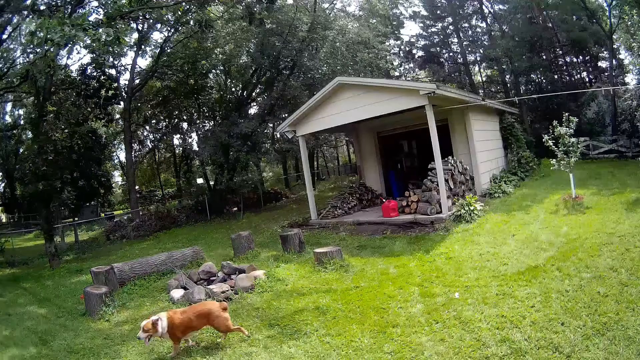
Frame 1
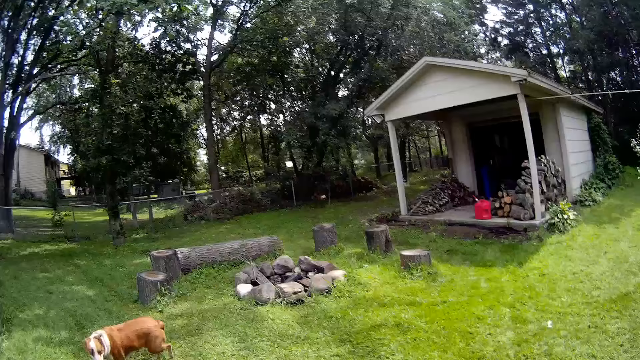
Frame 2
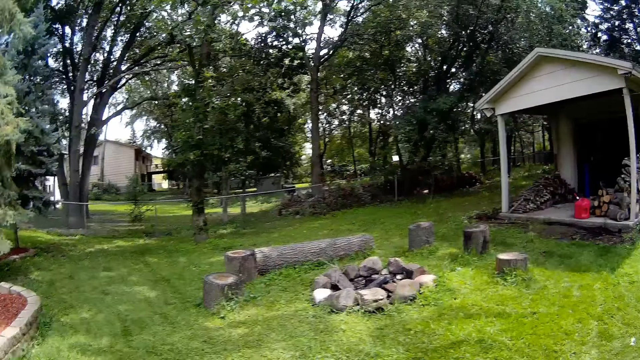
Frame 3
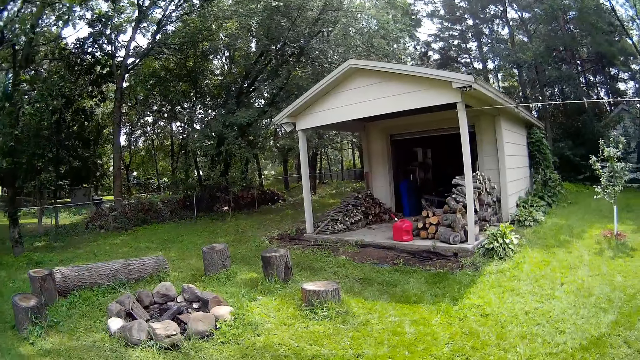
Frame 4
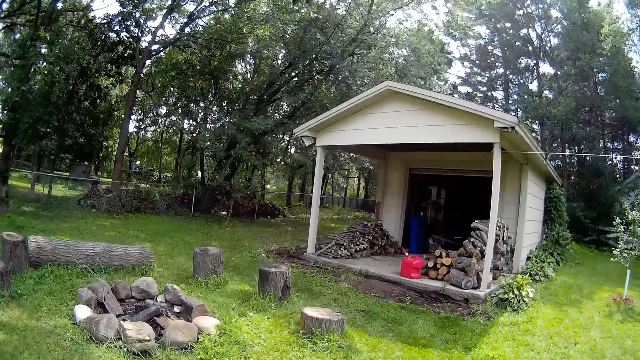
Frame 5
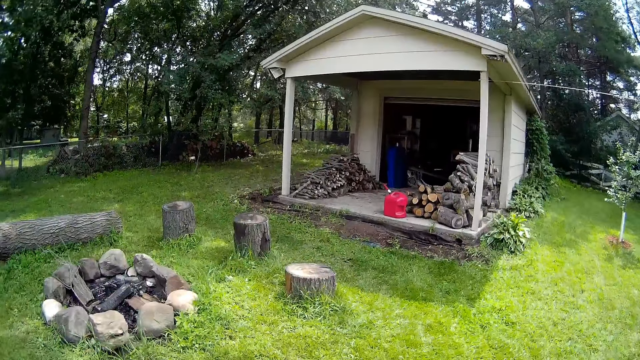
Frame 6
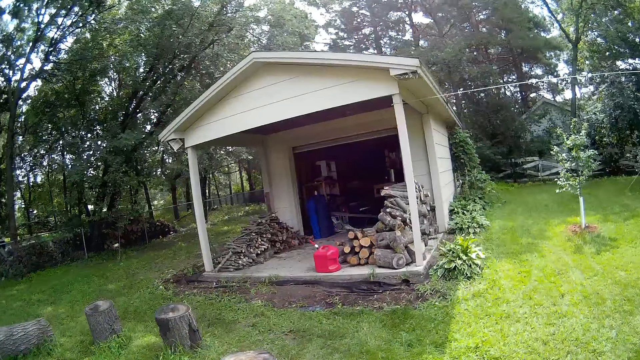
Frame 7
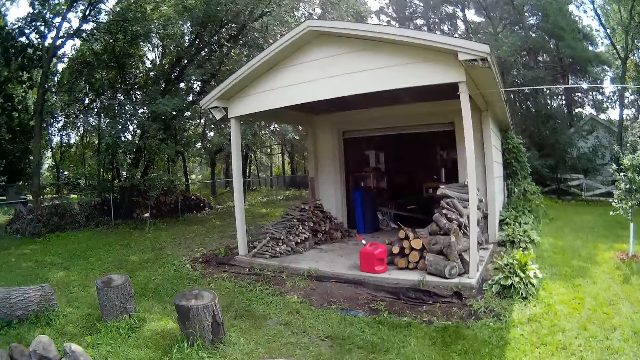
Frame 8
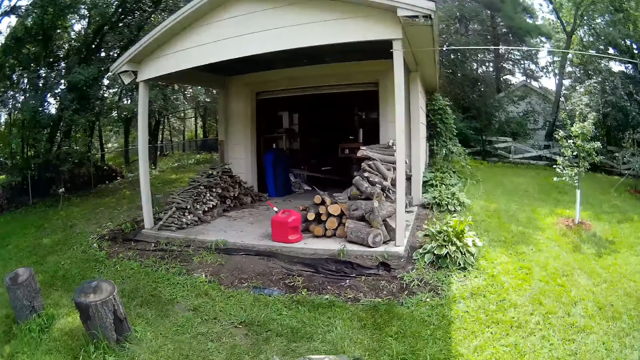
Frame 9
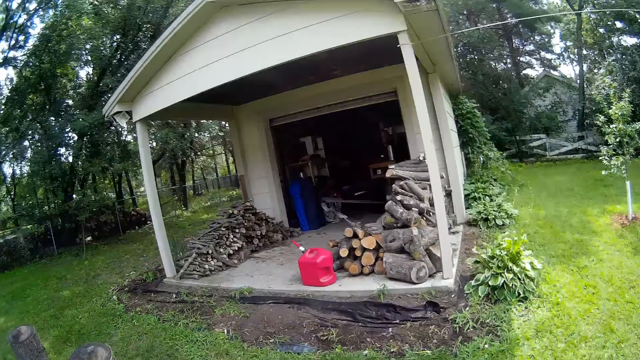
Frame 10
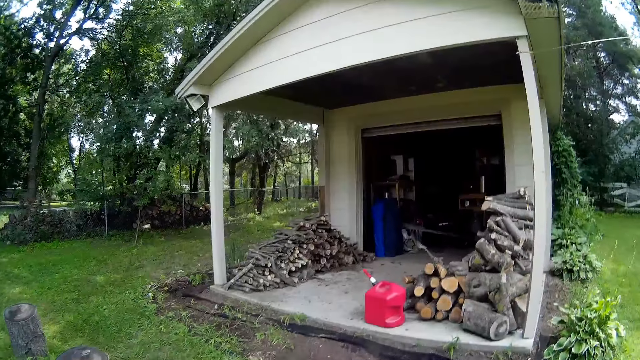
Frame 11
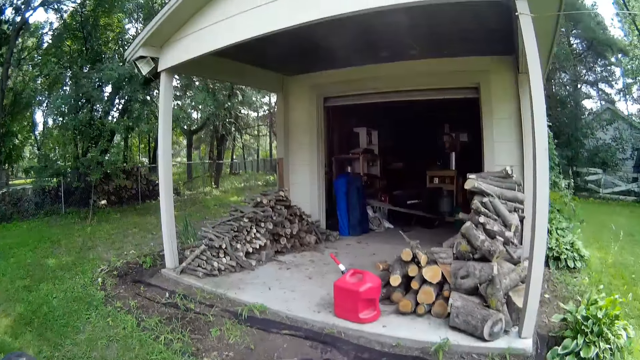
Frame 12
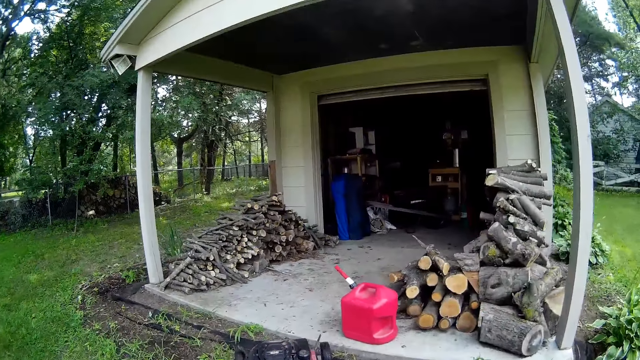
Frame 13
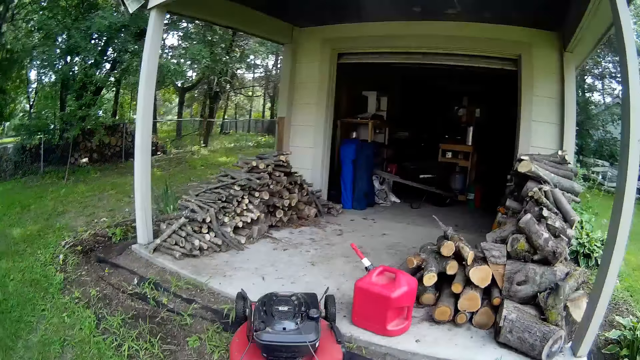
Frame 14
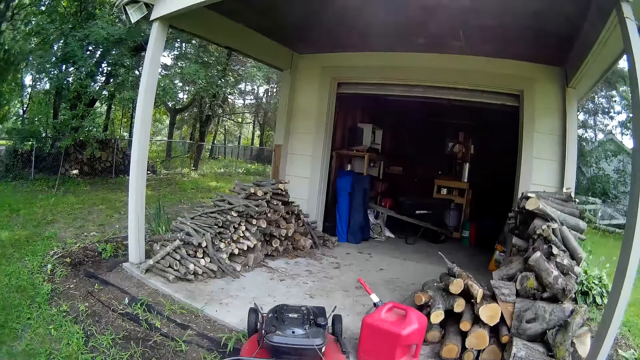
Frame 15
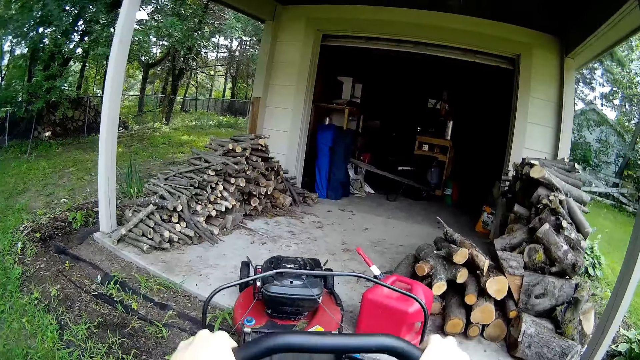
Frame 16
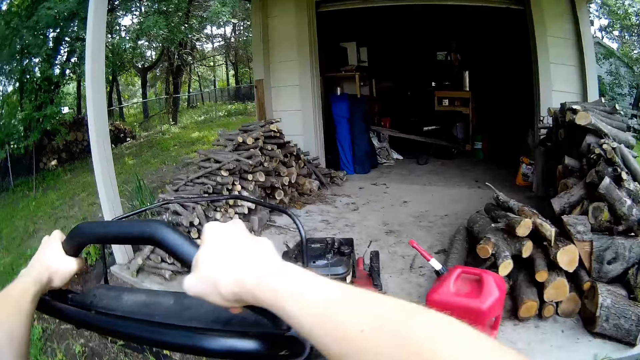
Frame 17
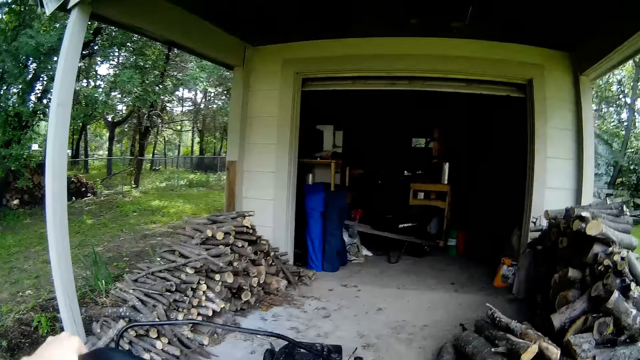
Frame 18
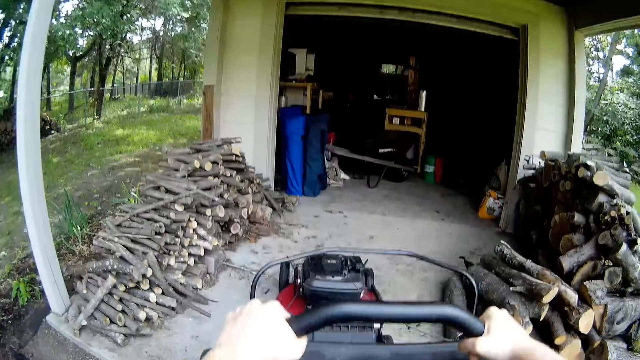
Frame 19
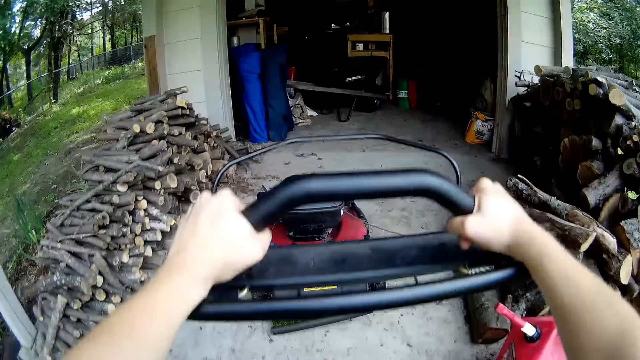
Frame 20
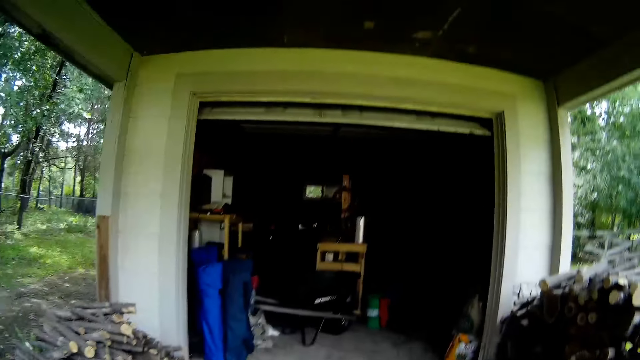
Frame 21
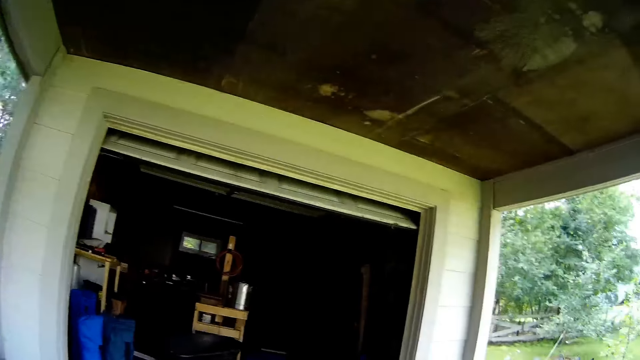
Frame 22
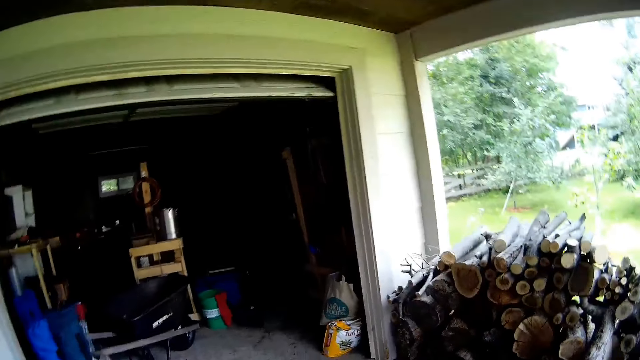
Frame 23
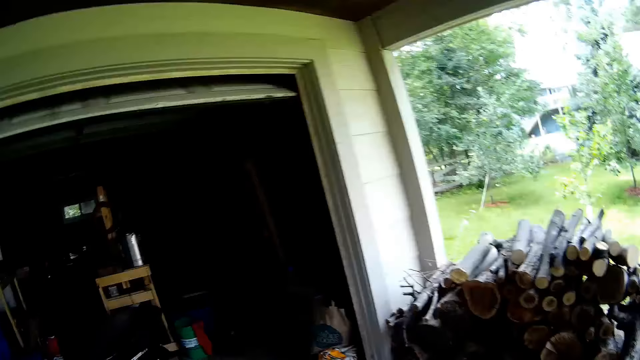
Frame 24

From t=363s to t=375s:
The camera wearer moves the lawn mower into a storehouse with both hands.

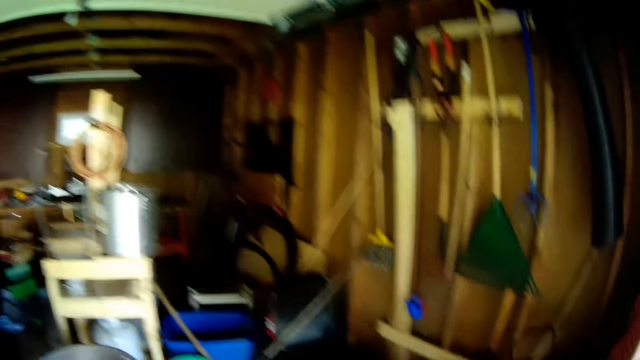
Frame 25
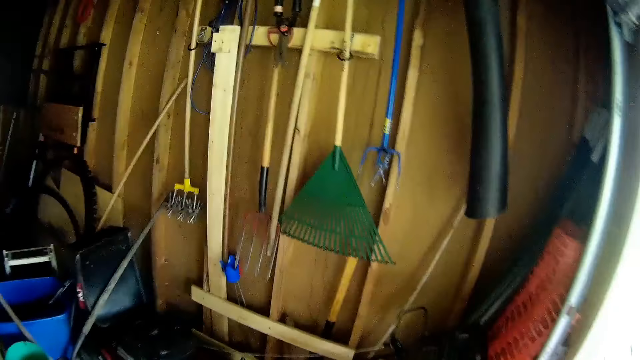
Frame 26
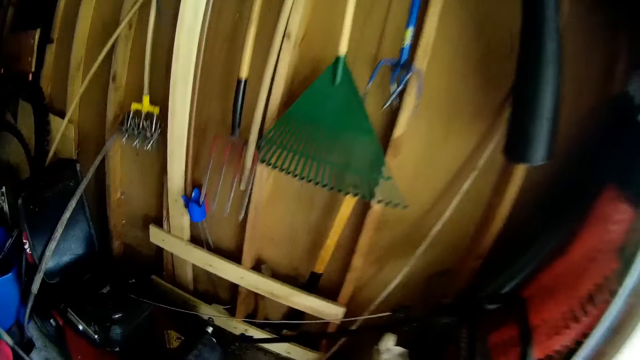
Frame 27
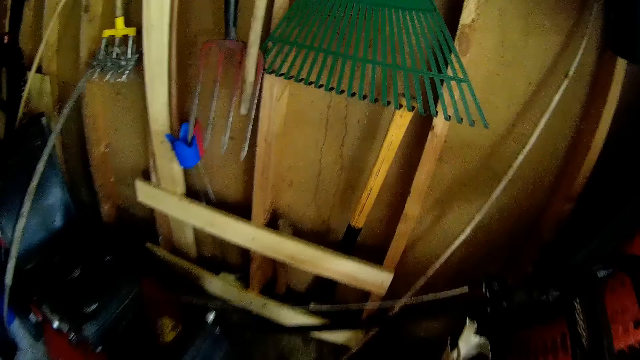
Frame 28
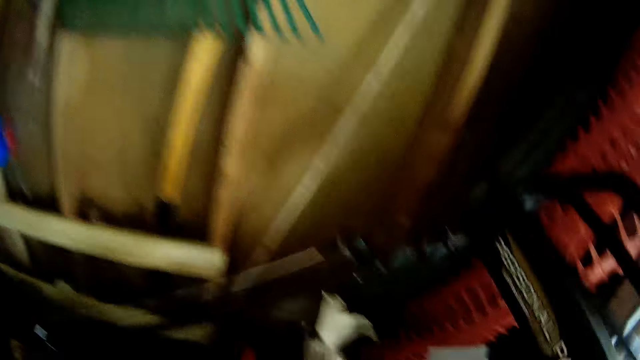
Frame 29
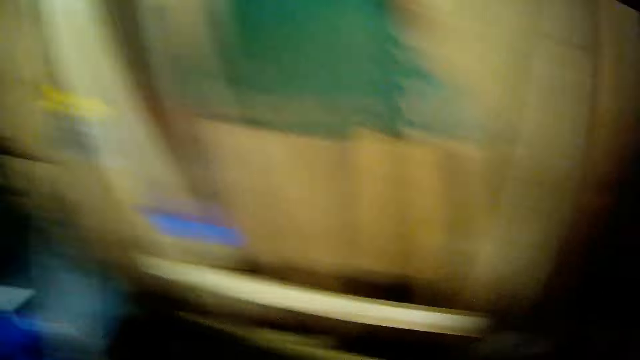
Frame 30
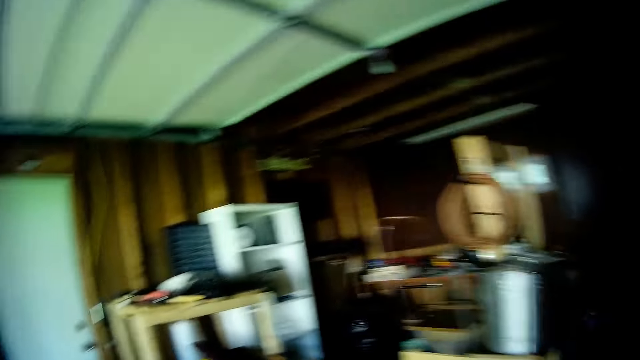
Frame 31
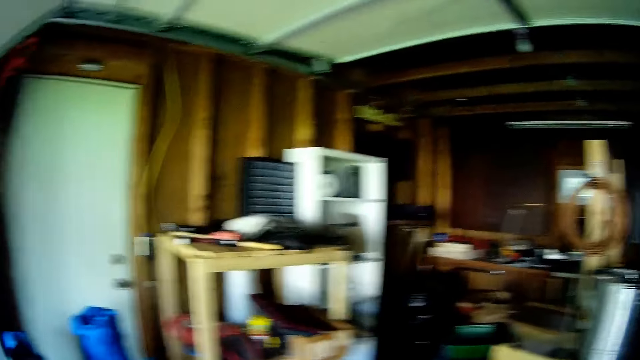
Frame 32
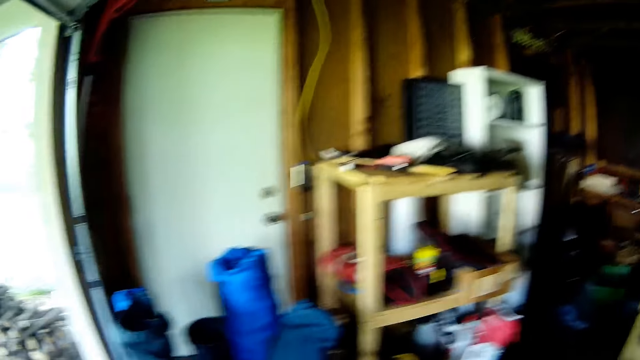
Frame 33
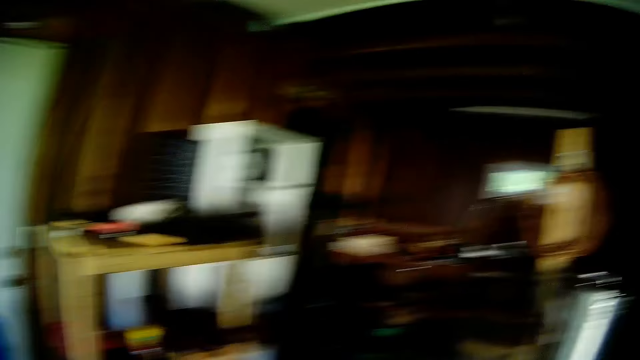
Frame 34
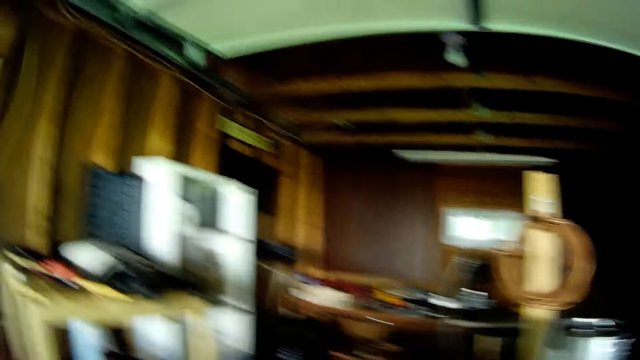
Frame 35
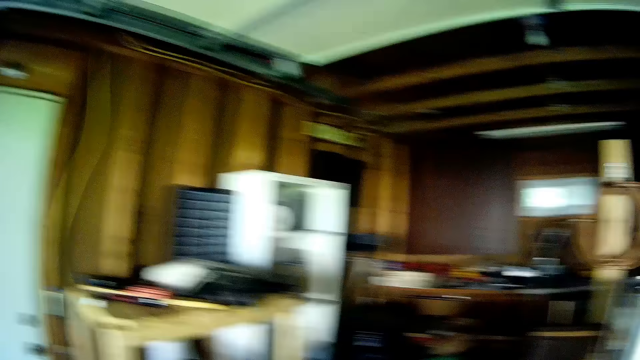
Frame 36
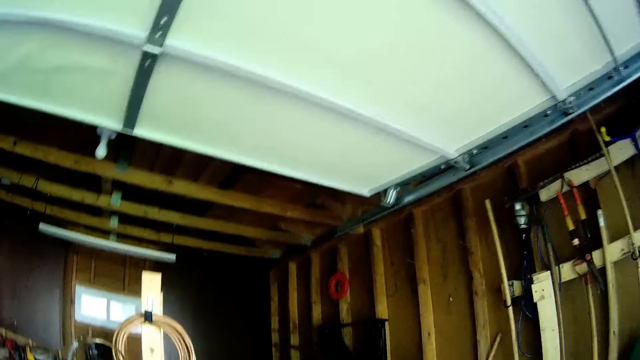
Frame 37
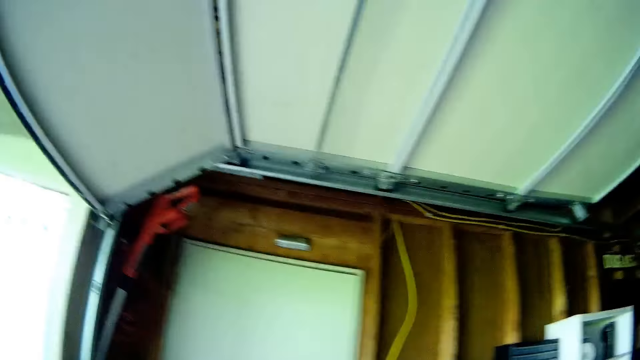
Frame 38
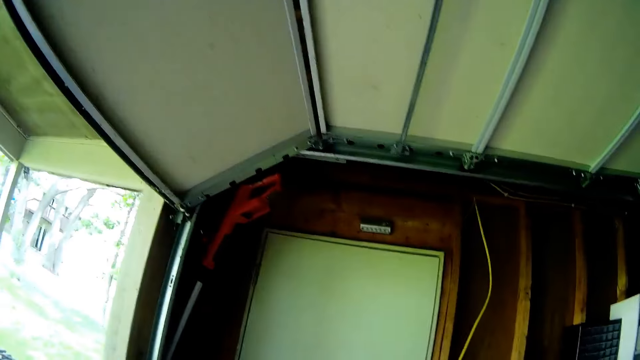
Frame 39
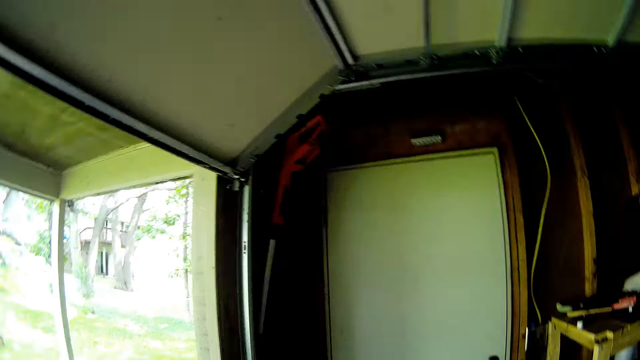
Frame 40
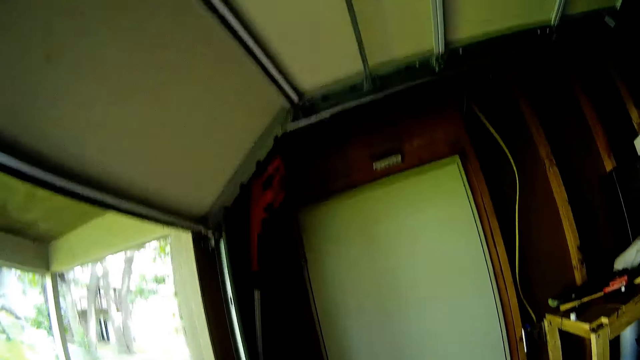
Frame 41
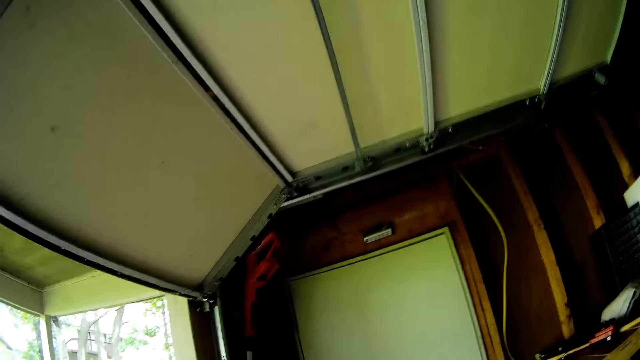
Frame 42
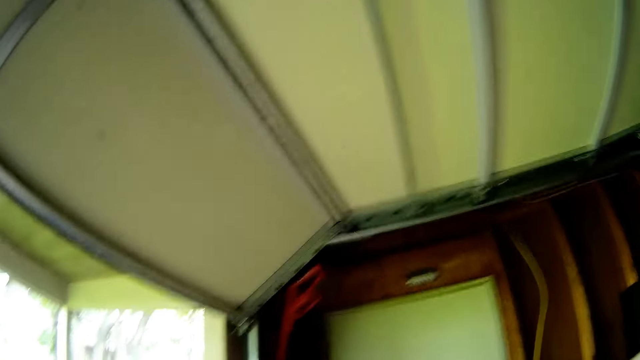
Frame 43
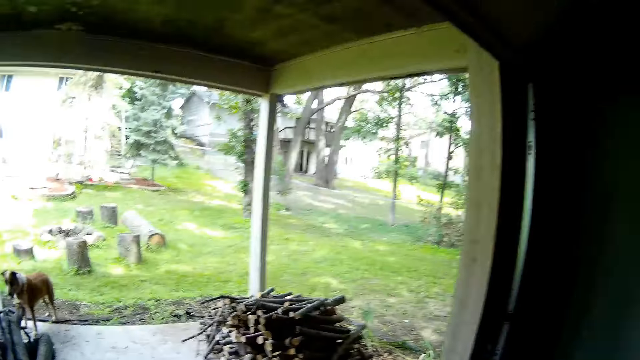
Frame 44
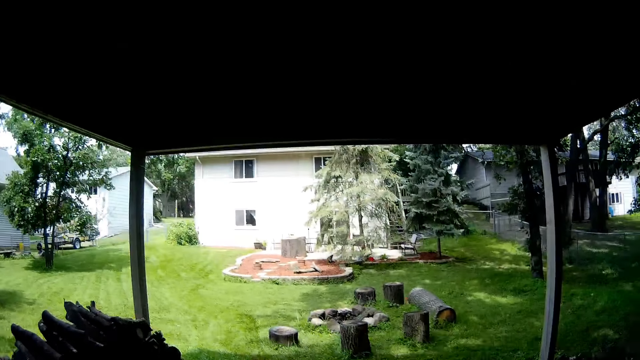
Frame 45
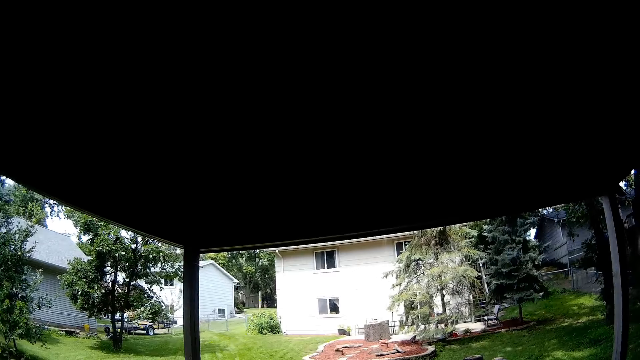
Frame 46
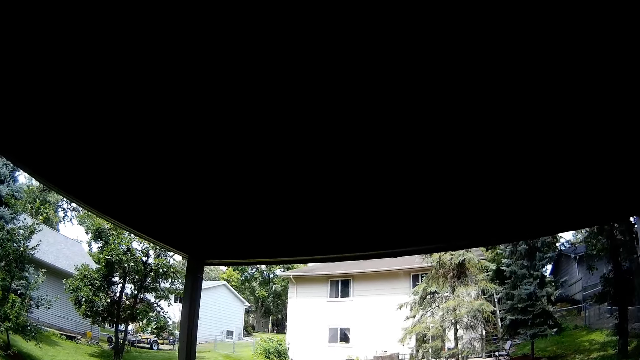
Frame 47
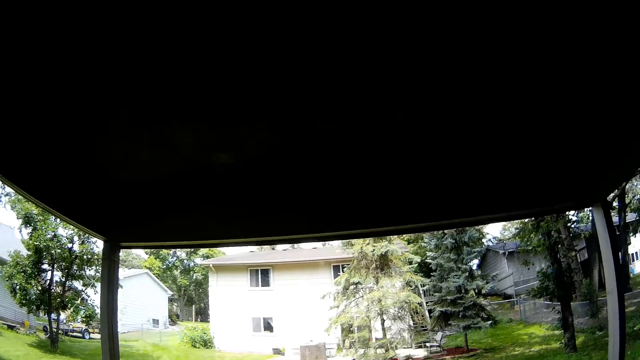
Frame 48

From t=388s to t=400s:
The camera wearer drops a red stick on the floor with his right hand.
